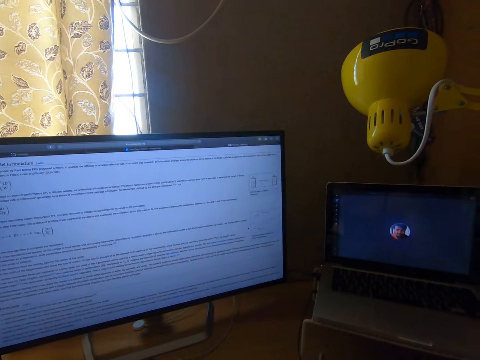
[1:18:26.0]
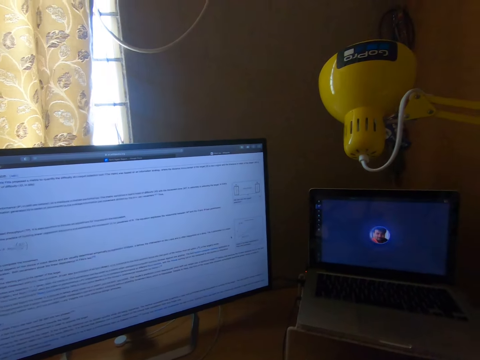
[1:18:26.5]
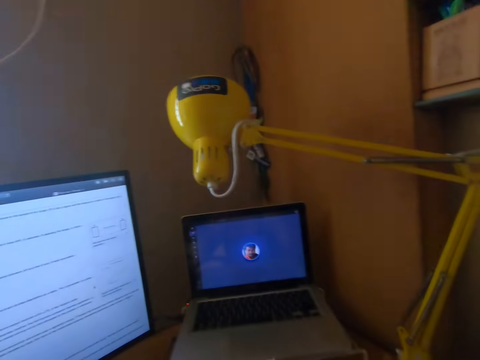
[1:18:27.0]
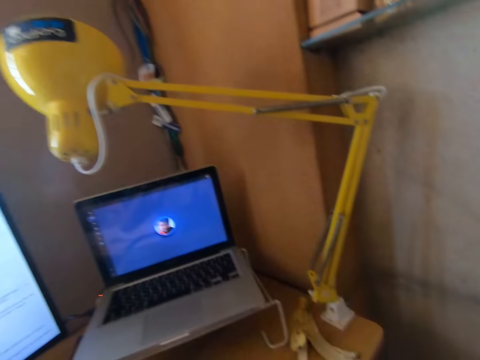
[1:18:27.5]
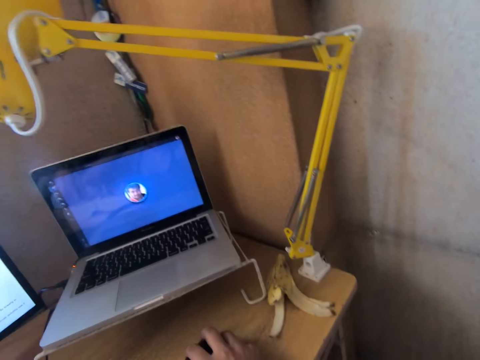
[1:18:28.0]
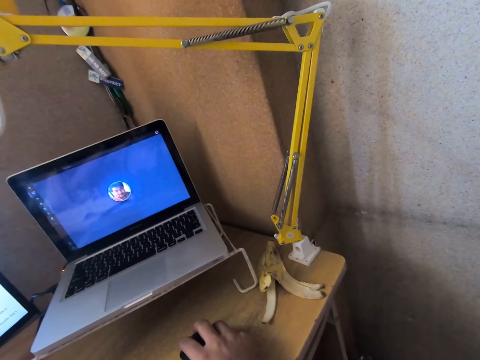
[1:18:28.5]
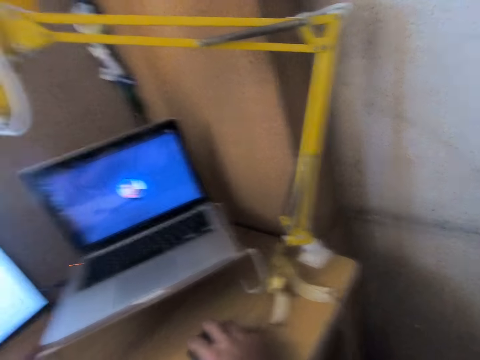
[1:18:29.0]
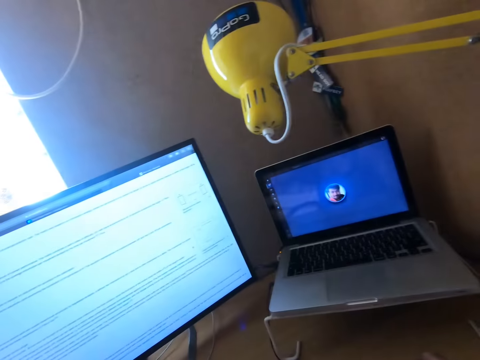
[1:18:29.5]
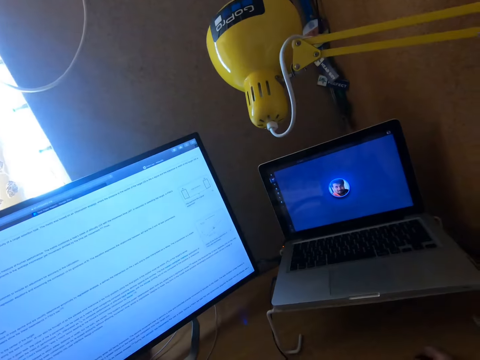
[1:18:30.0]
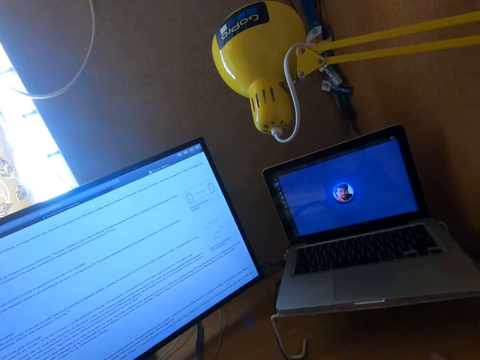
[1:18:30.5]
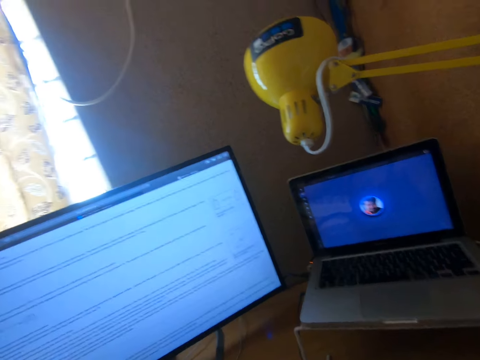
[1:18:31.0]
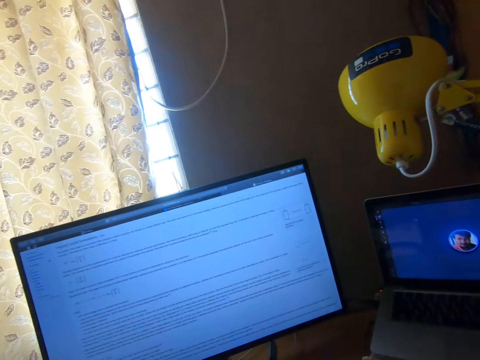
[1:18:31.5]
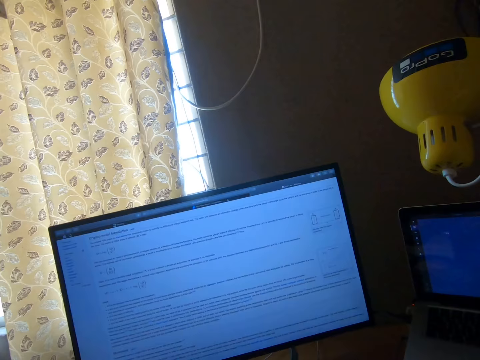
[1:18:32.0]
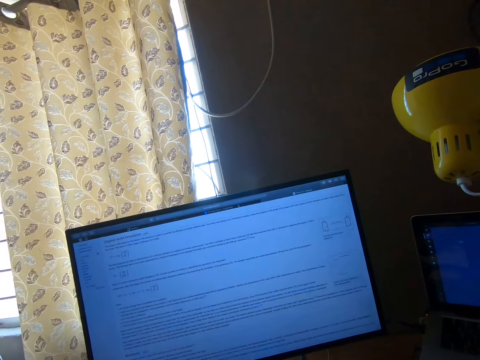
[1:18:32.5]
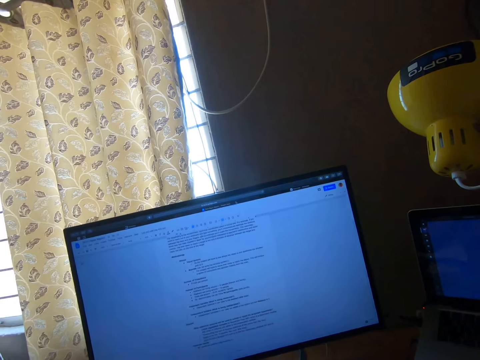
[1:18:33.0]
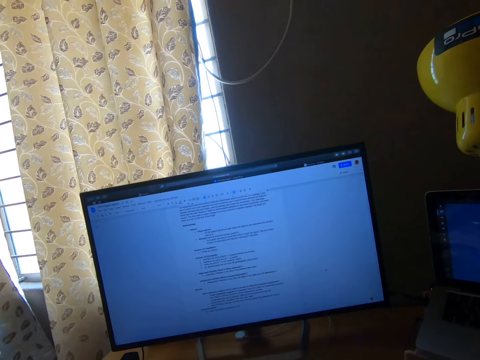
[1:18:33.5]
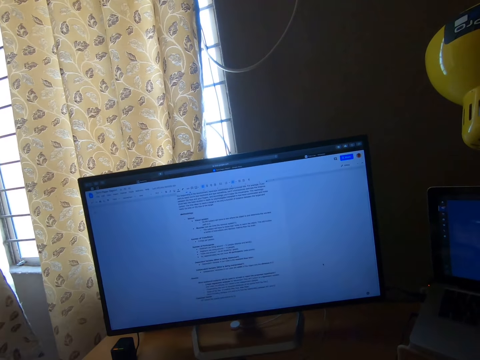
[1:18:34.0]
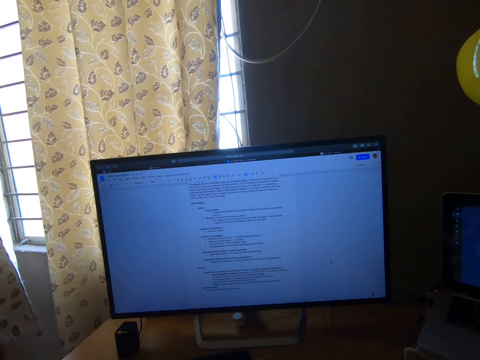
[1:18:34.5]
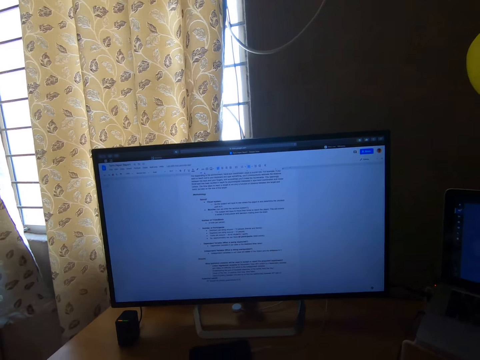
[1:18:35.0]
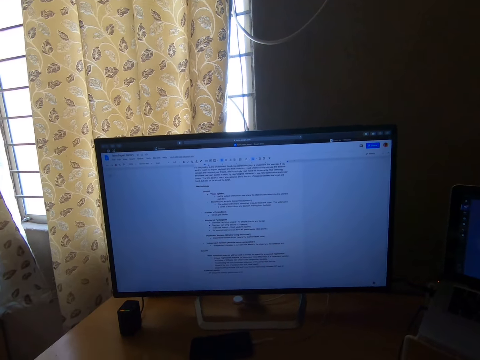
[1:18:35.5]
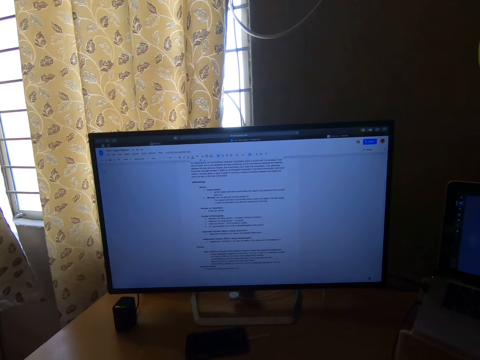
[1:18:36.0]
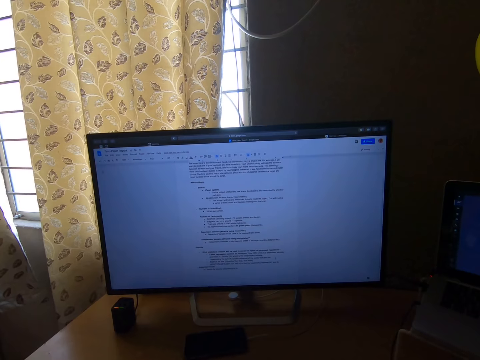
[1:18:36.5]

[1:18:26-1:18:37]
The camera wearer looks at the laptop. They scroll through the document on the computer screen with the mouse.

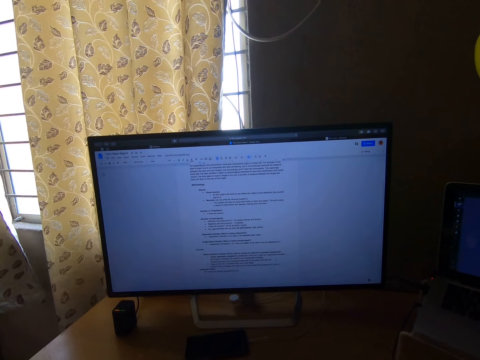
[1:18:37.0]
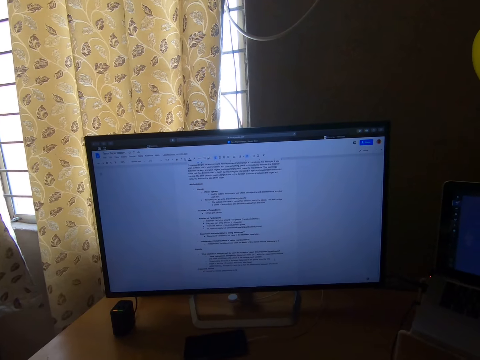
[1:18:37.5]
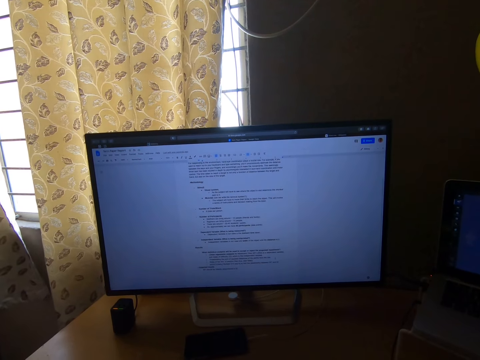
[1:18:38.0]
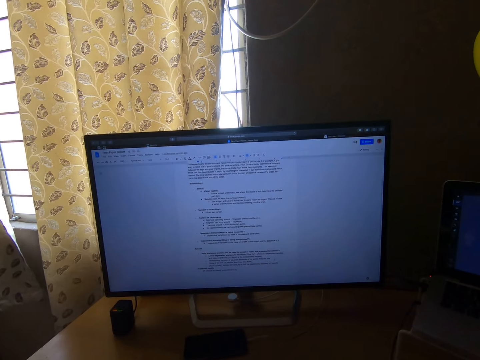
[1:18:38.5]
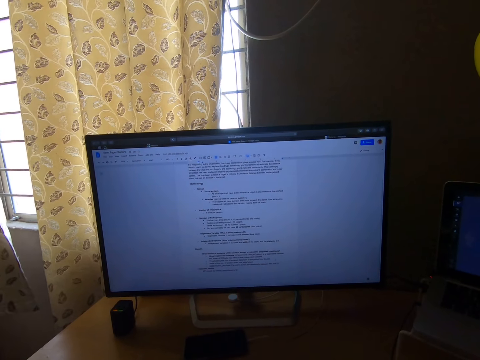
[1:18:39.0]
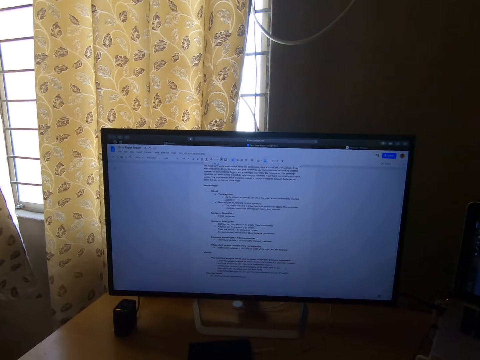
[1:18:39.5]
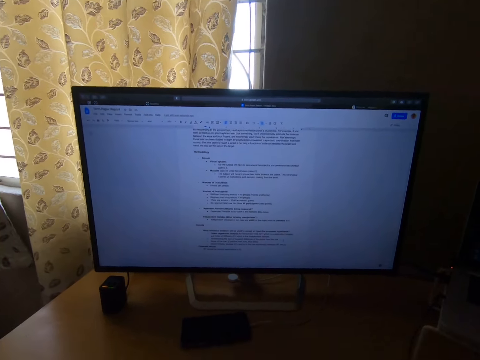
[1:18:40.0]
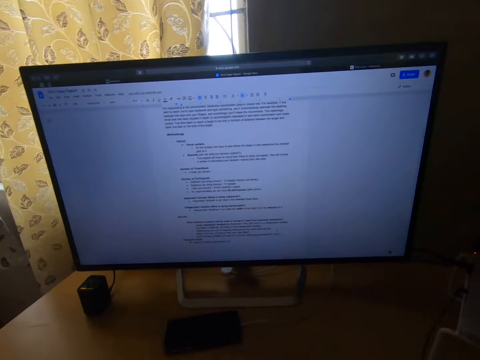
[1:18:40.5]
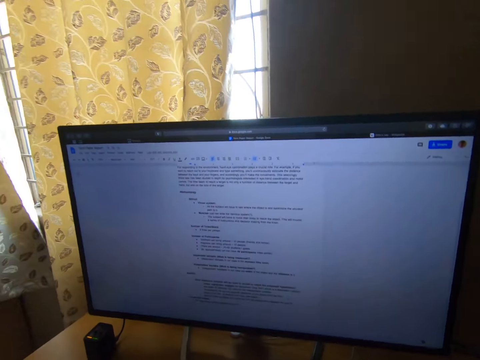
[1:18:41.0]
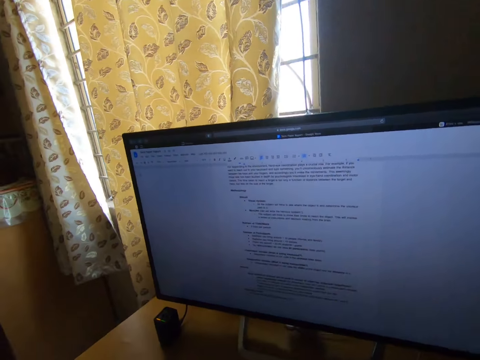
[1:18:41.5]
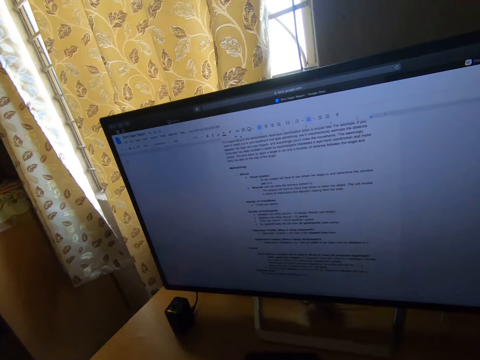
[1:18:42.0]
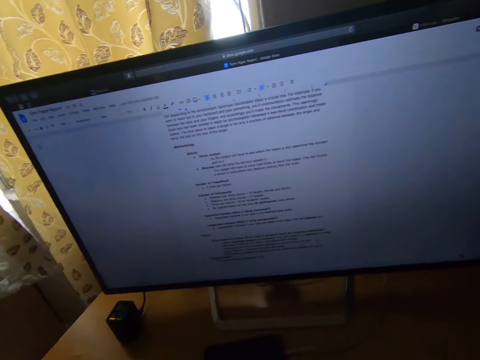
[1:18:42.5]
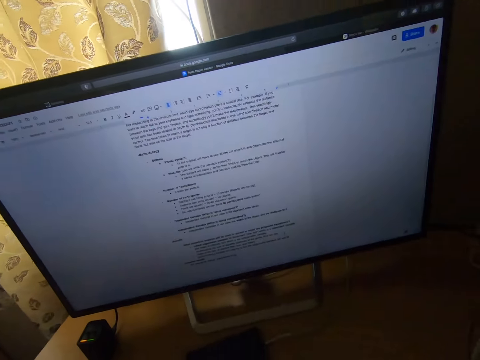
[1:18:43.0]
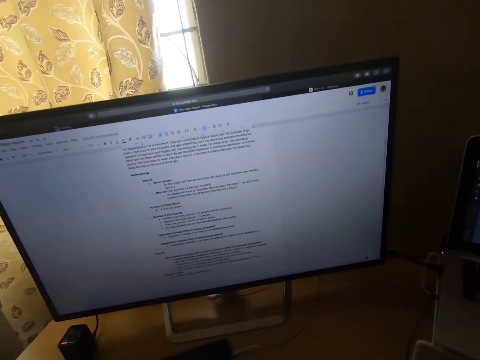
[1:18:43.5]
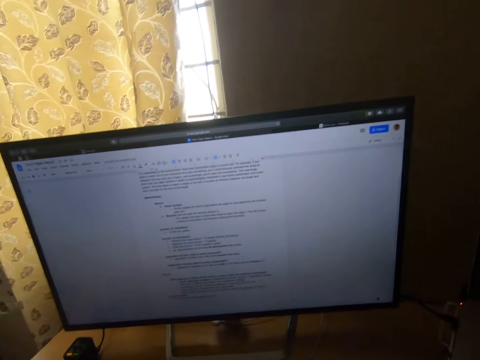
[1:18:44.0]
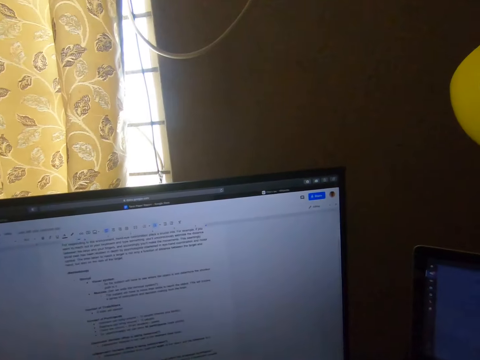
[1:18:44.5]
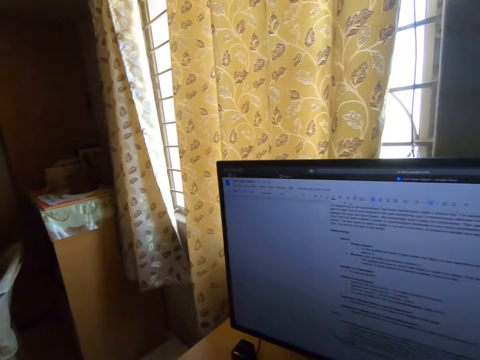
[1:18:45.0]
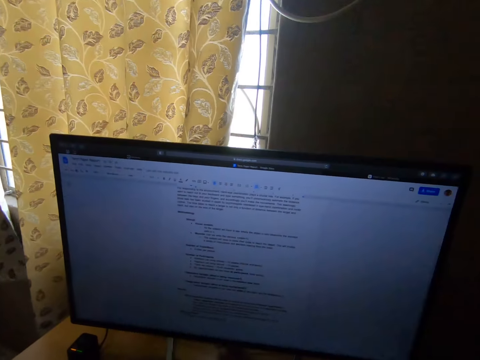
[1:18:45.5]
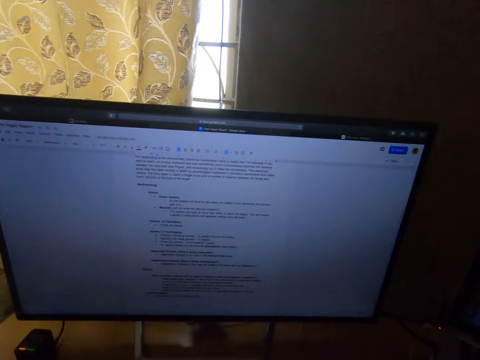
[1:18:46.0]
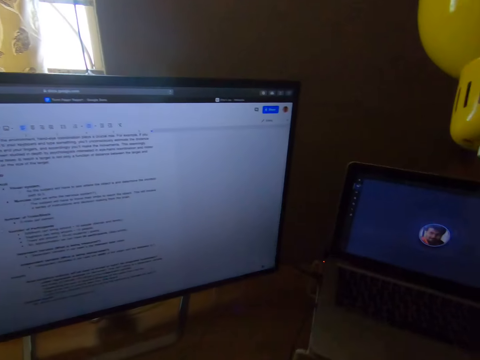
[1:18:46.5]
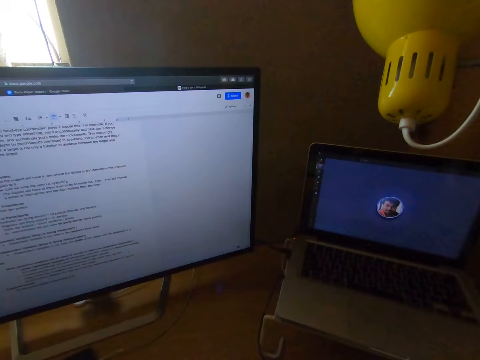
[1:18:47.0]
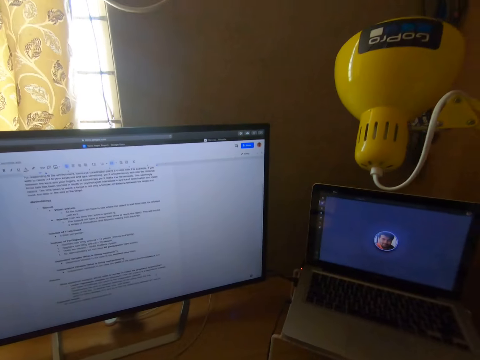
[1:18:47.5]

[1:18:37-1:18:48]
The camera wearer looks at the computer screen closely.
